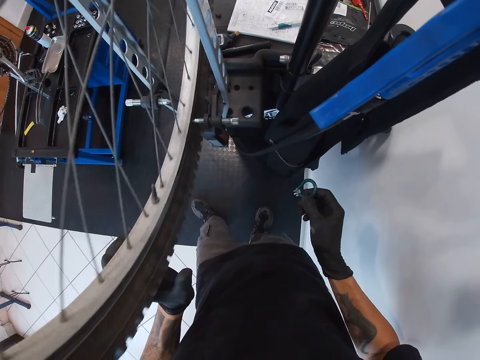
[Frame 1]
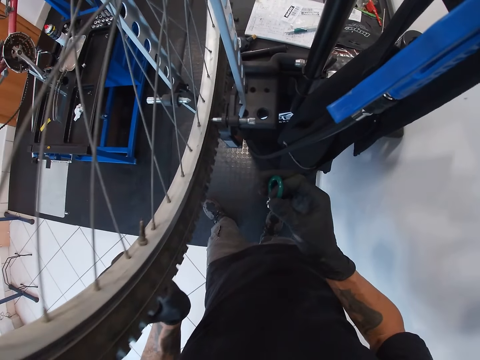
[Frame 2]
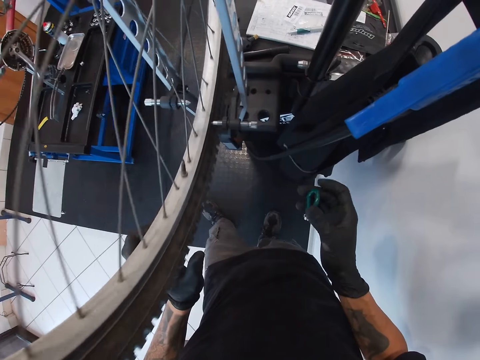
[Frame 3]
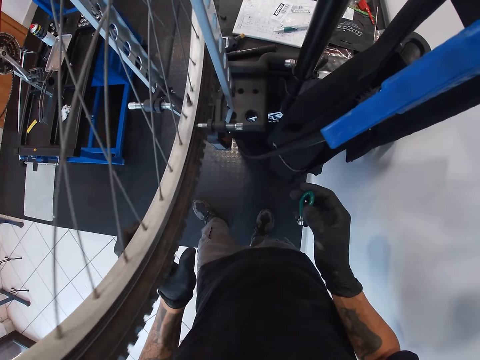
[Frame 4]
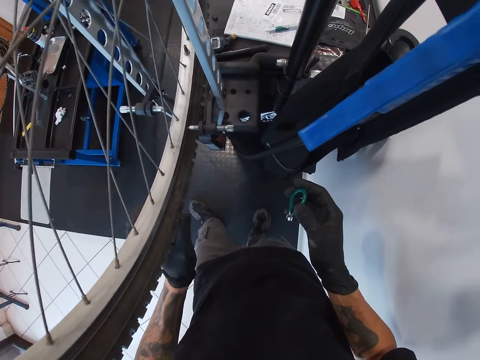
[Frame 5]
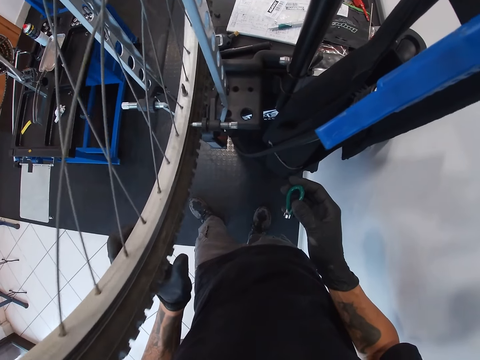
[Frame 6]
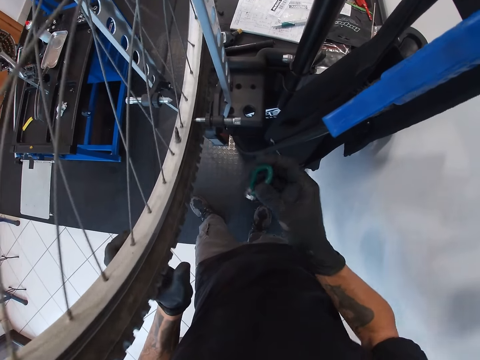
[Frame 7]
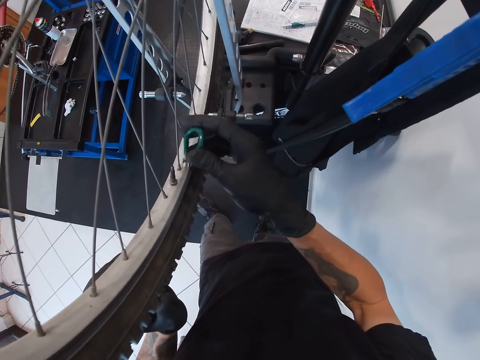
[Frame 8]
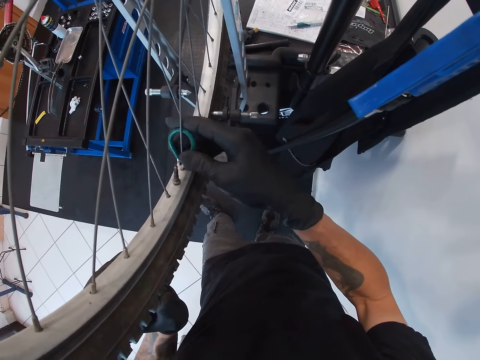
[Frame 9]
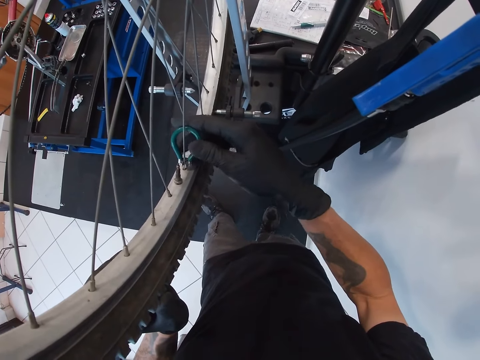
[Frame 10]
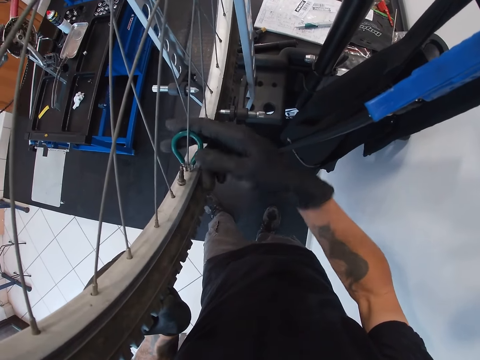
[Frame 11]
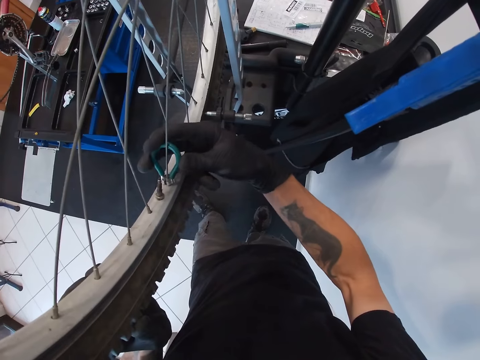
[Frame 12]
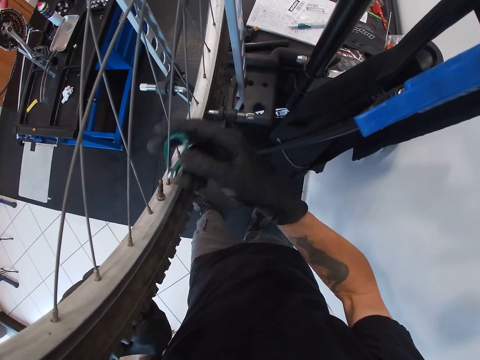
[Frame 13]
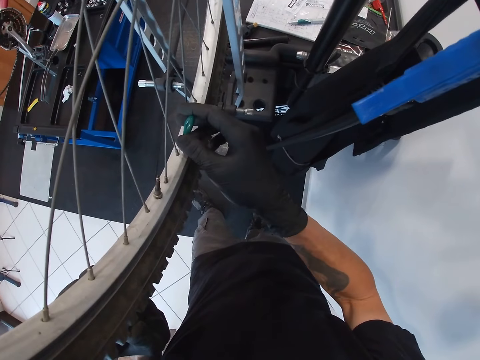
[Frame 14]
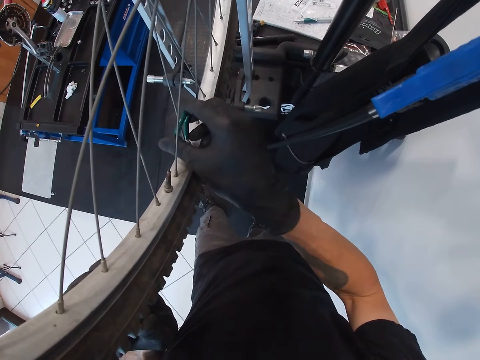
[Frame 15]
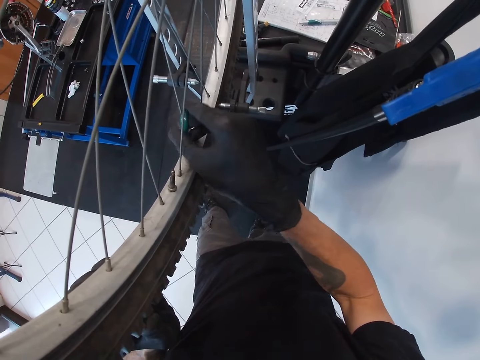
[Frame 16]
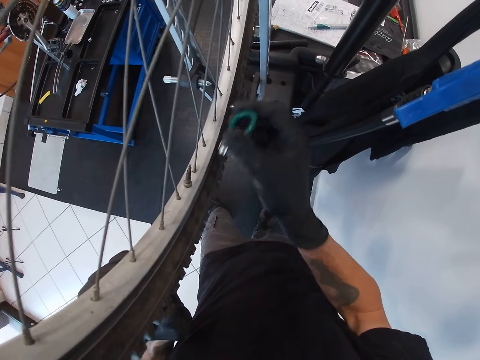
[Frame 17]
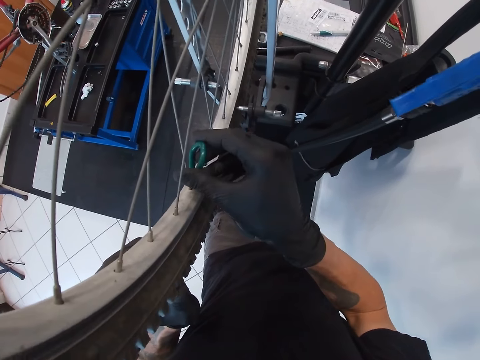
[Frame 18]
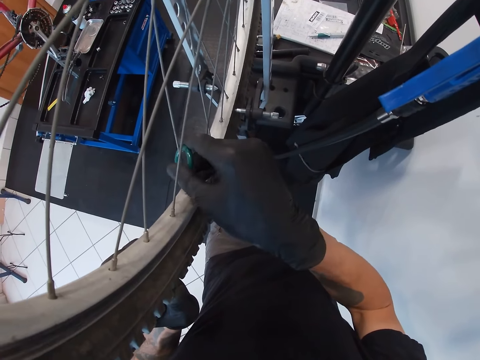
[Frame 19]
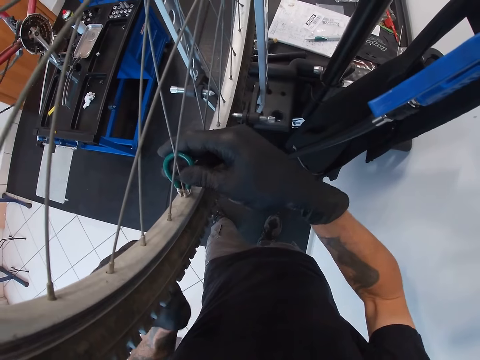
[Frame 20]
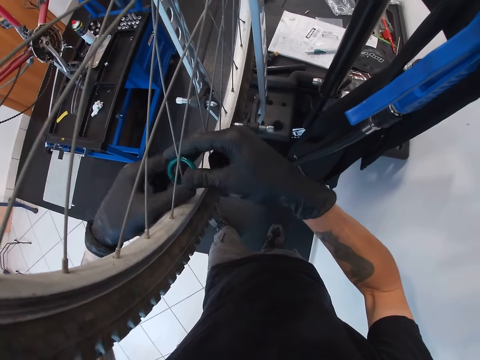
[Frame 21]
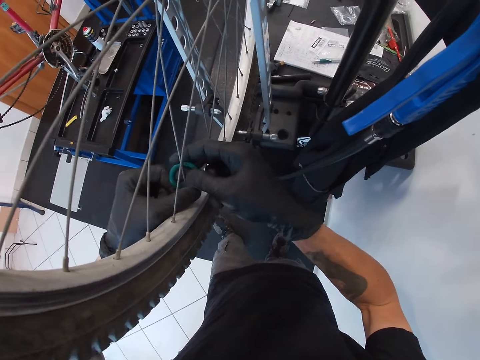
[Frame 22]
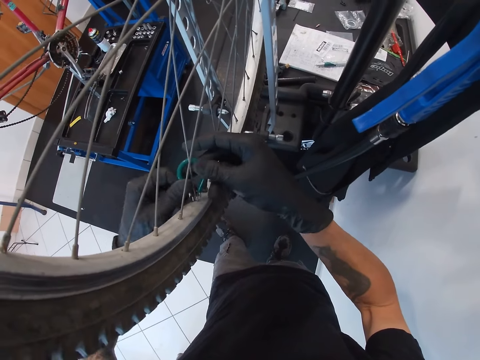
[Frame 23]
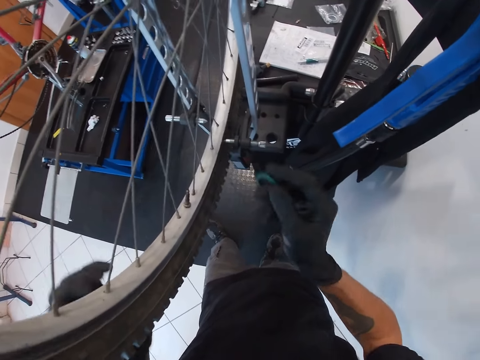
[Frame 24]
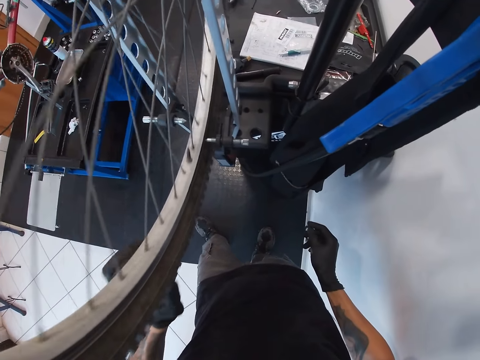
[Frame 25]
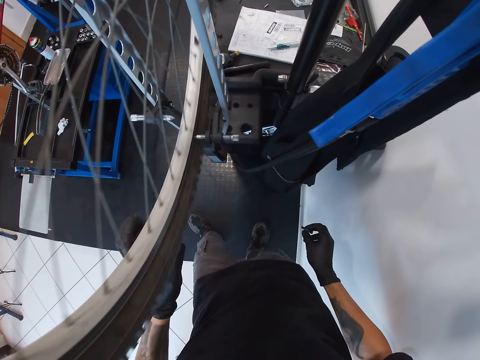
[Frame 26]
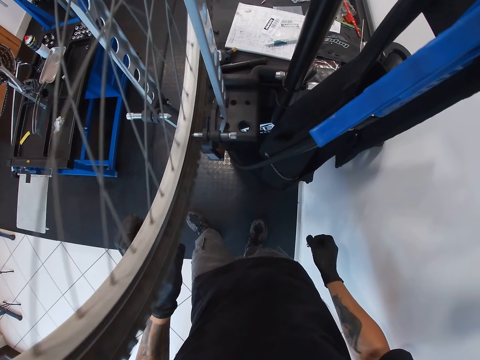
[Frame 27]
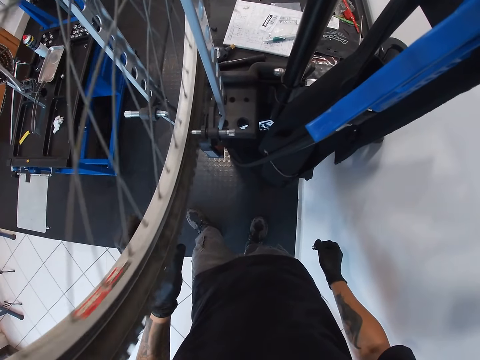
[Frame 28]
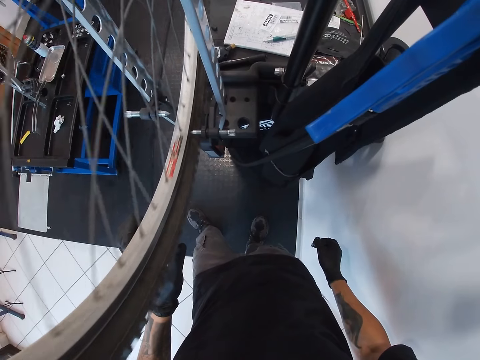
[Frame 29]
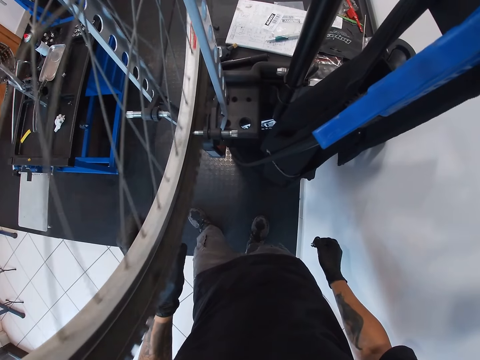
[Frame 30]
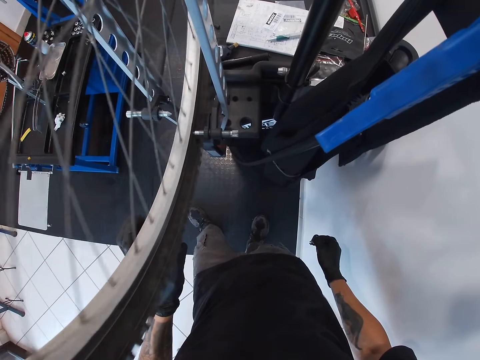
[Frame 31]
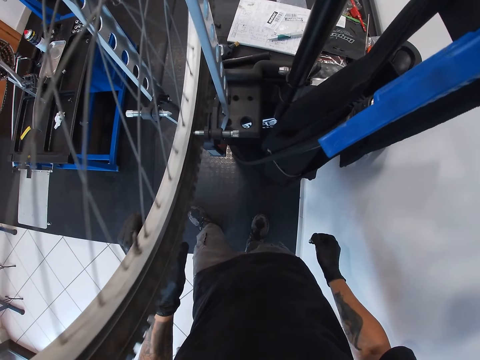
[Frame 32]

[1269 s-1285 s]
The camera wearer holds the tyre with his left hand. He moves the spoke wrench. He turns a spoke nipple with the wrench in his right hand. He inserts the spoke wrench on the spoke hub. He removes the spoke wrench from the spoke hub. He turns a spoke nipple with the wrench in his right hand again. He inserts the spoke wrench on the spoke hub. He removes the wrench from the spoke nipple with his hands. He rolls the tyre of the bicycle with his left hand.

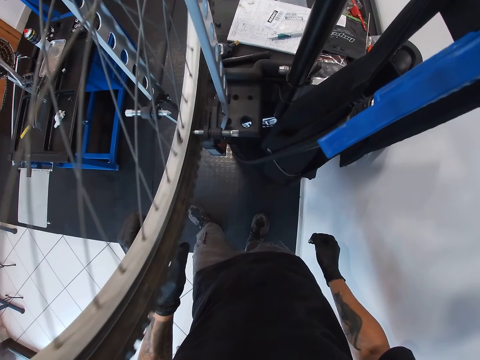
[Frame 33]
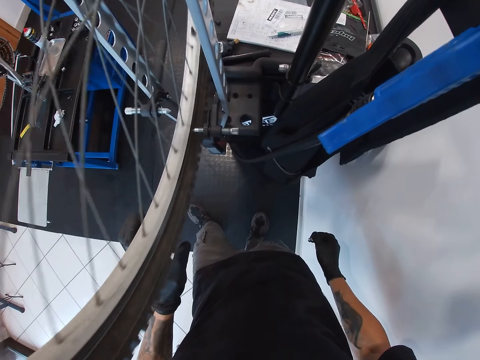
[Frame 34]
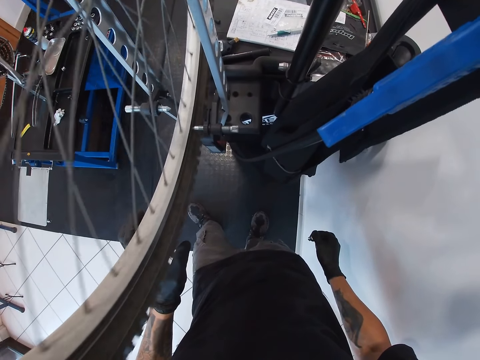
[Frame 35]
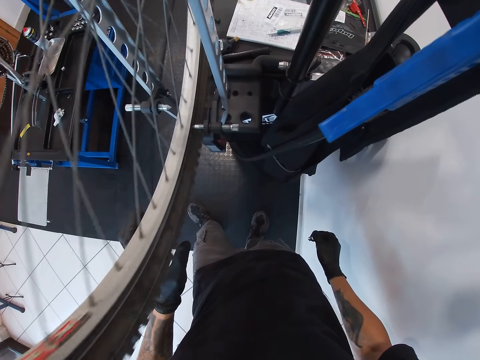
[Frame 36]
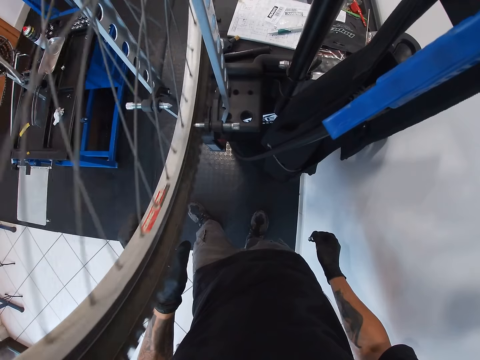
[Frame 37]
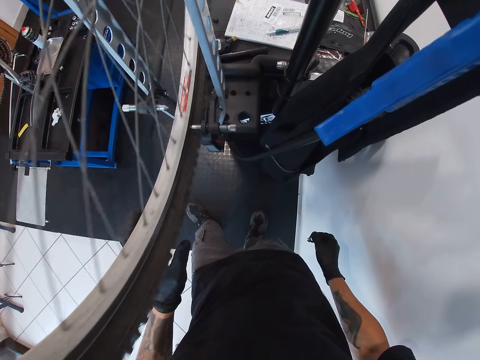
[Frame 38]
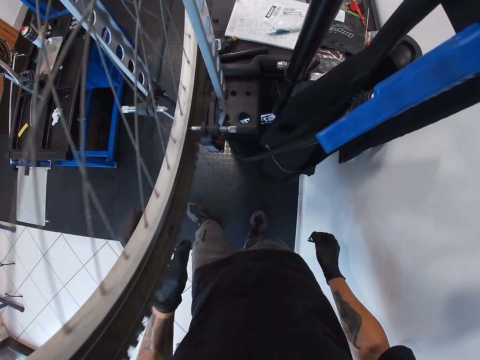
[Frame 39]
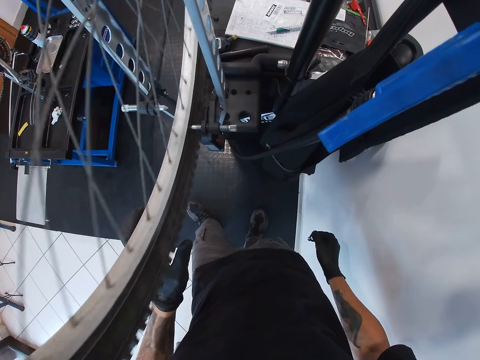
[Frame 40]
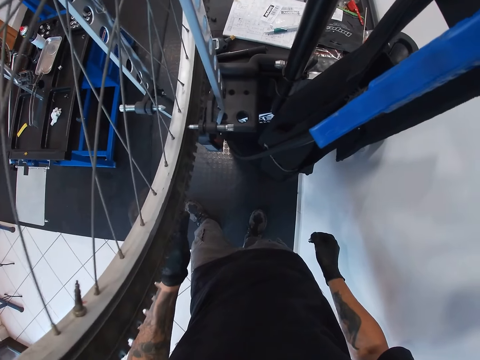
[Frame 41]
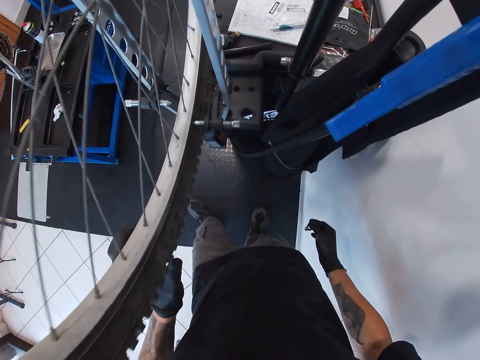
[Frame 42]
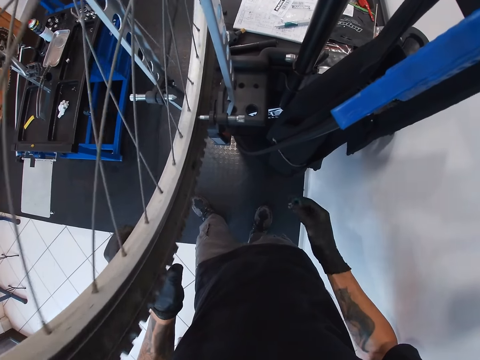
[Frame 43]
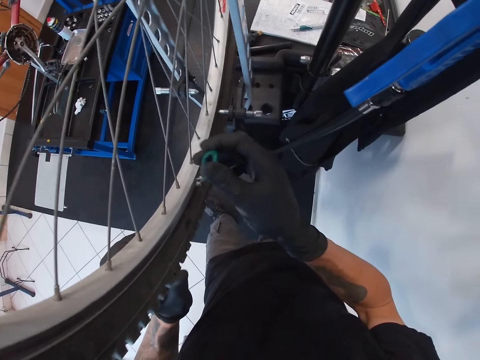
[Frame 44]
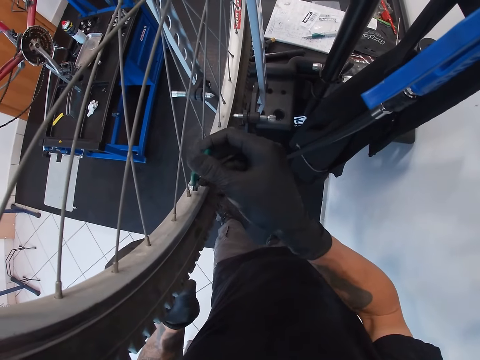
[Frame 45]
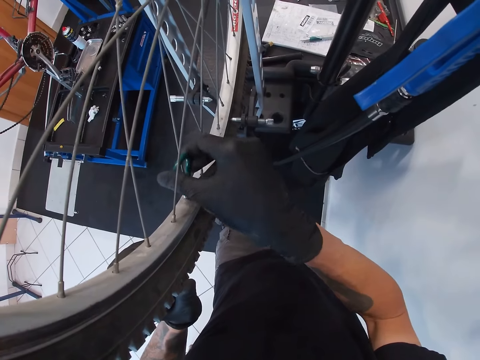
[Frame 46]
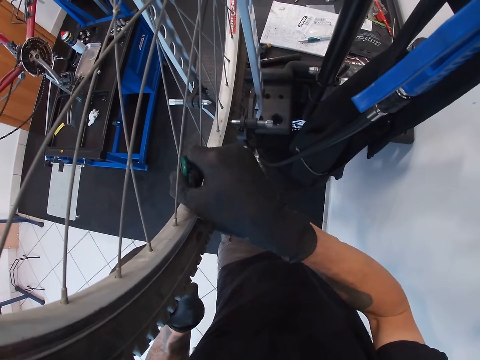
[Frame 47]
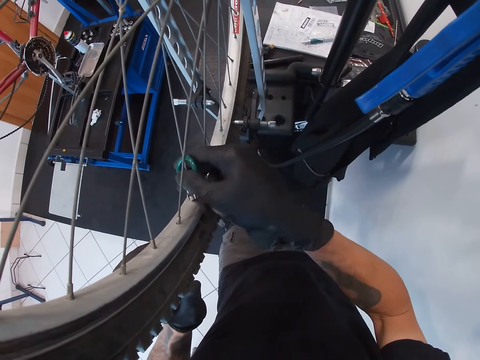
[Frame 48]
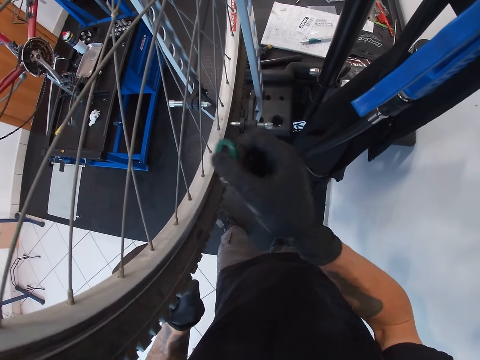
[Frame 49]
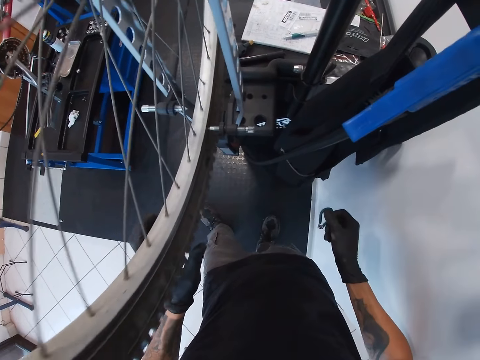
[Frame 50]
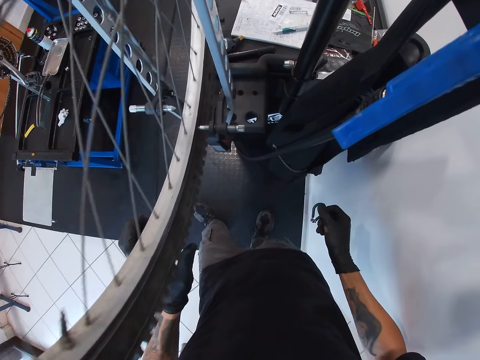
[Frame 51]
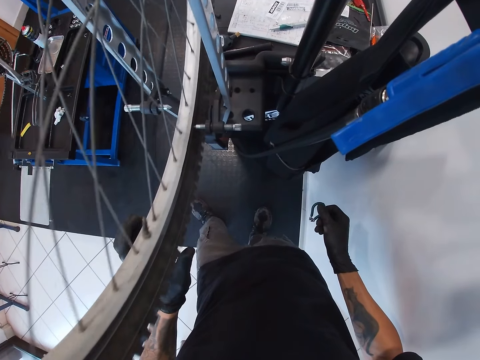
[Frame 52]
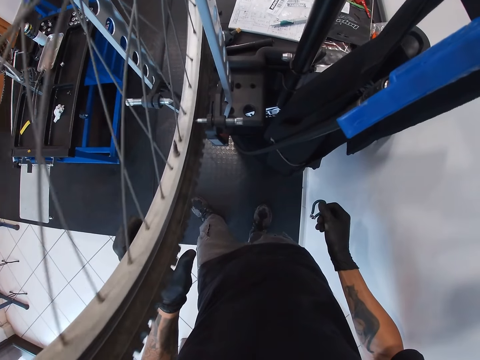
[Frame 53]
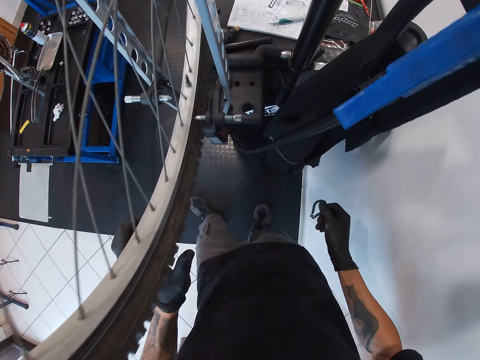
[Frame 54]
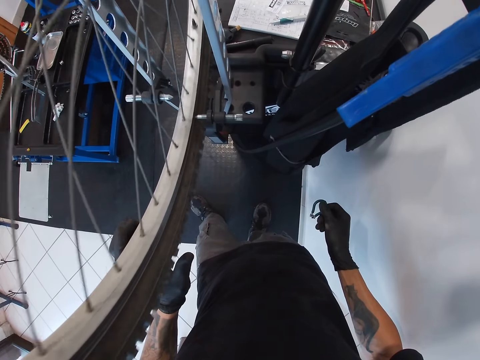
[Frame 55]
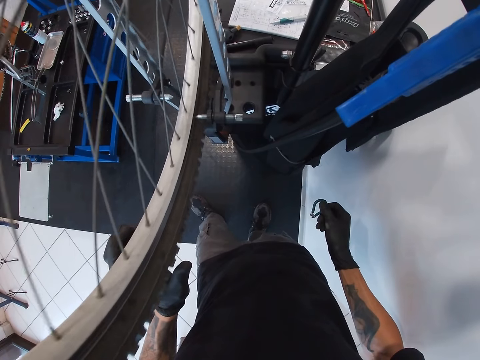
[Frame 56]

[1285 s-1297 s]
The camera wearer holds the tyre with his left hand. He lifts the spoke wrench. He turns a spoke nipple with the wrench in his right hand. He inserts the spoke wrench on the spoke hub. He rolls the tyre of the bicycle with his left hand. He removes the spoke wrench from the spoke hub.
